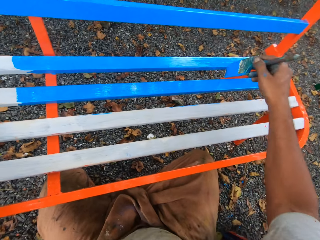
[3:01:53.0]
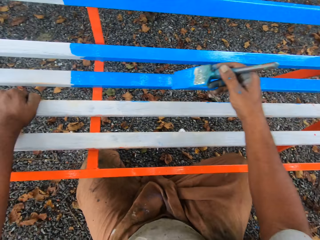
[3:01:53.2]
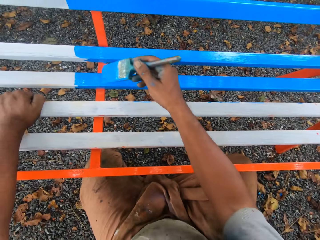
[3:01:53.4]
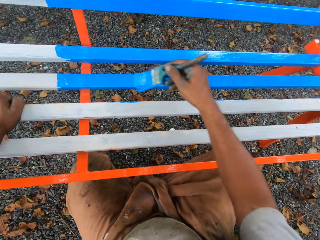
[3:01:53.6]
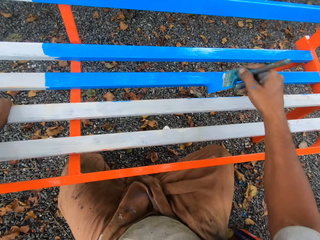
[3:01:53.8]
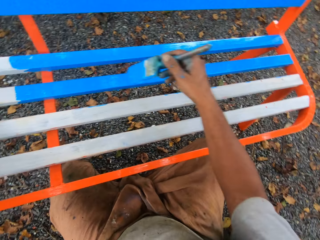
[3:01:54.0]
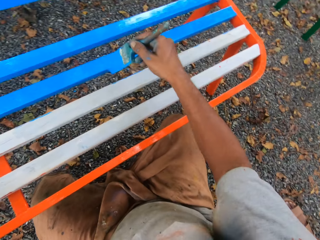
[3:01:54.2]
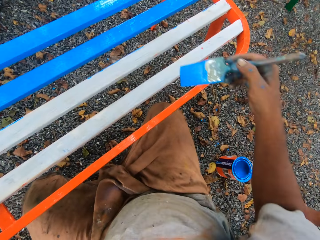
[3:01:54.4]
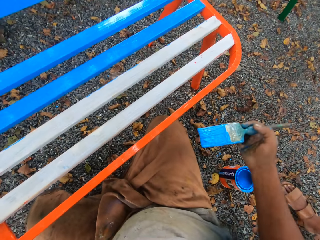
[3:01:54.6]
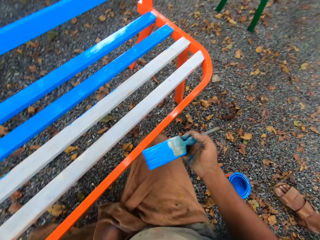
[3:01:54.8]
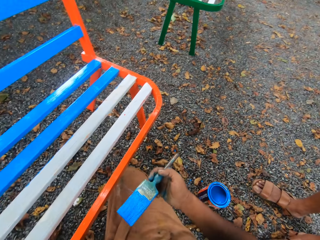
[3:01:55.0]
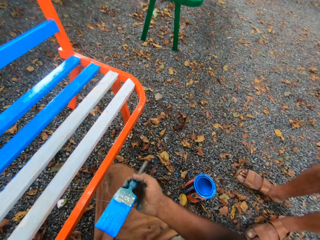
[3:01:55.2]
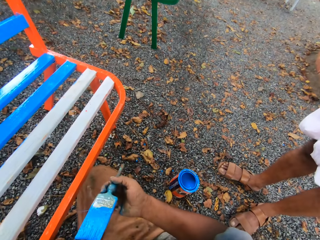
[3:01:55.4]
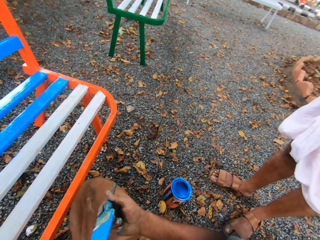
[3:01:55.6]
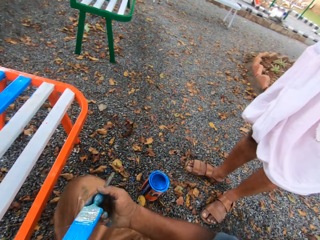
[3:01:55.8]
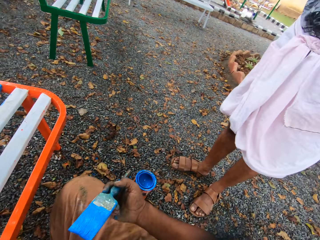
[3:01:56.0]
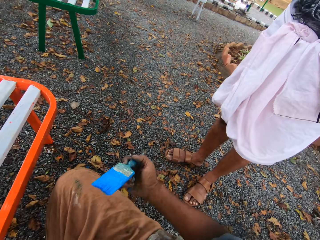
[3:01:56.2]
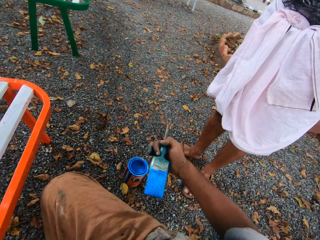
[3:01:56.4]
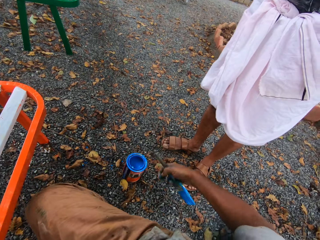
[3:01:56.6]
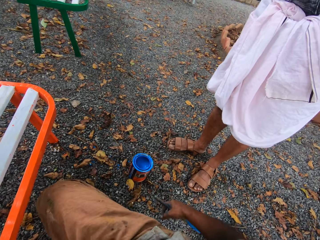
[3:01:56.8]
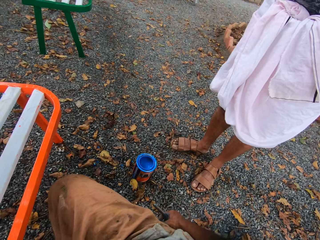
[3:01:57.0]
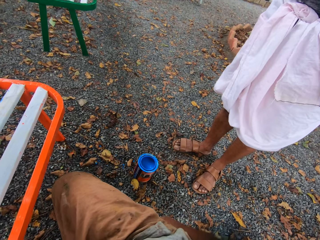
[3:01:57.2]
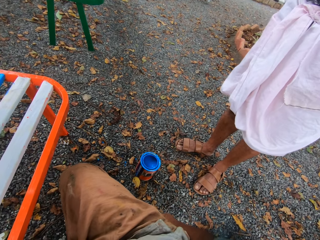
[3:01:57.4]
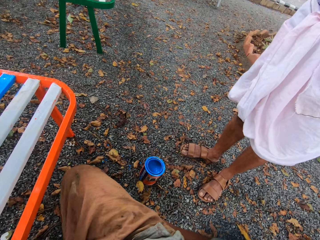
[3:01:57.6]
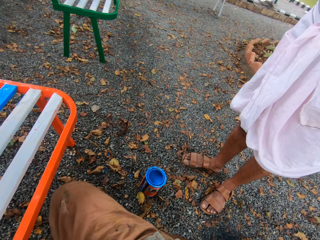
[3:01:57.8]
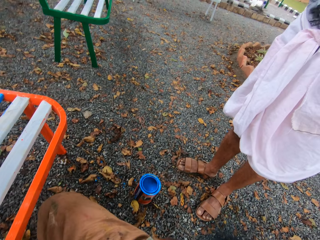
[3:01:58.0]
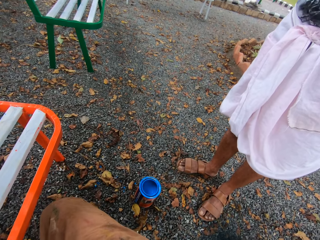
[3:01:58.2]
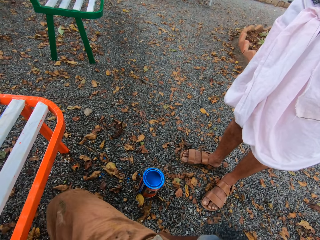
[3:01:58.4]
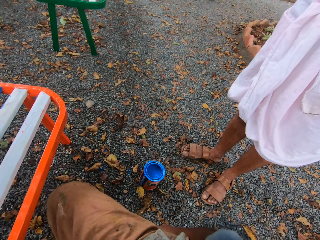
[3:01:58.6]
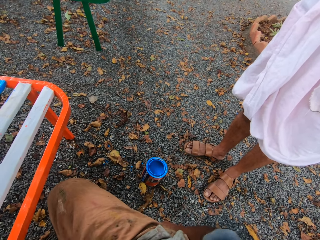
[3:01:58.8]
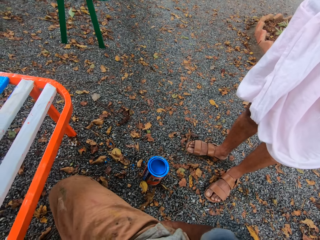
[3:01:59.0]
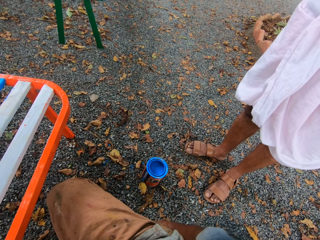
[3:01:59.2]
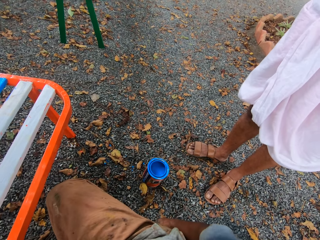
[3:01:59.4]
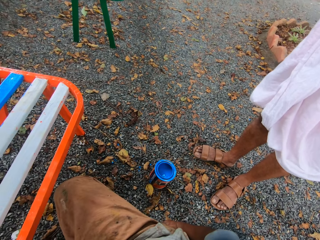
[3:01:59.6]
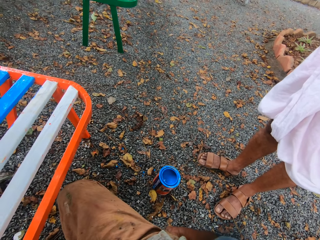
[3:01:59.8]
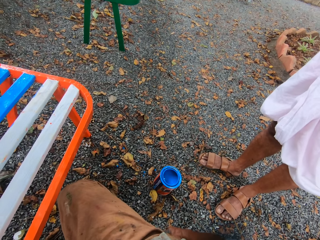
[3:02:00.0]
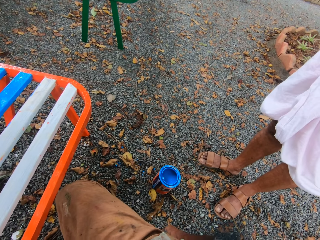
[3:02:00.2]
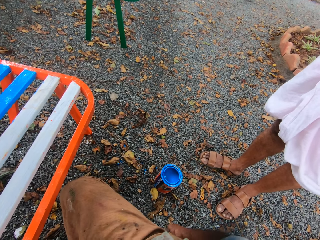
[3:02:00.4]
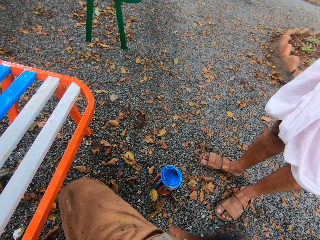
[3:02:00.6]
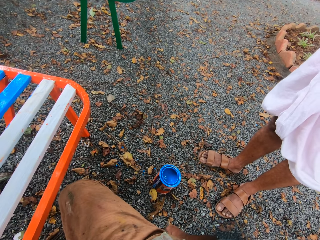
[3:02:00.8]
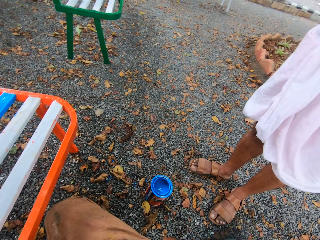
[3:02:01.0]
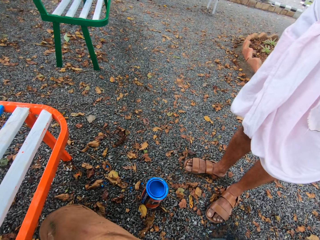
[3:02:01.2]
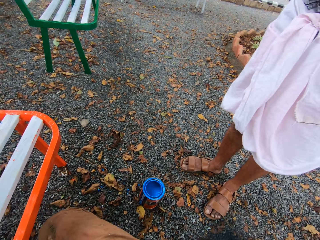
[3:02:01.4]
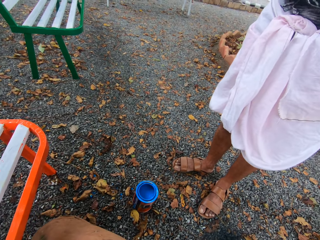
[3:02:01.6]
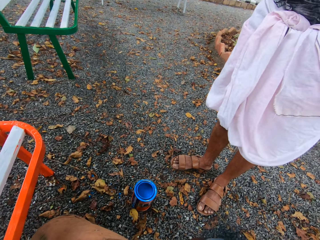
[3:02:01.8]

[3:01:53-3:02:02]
A person stands beside the camera wearer. The camera wearer removes a paint brush from a bench. He puts the right hand holding the paint brush behind him.

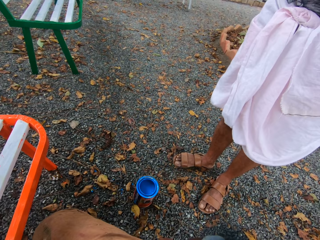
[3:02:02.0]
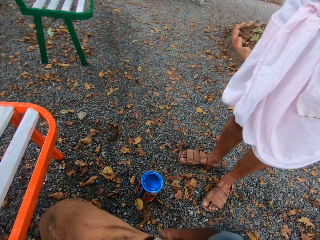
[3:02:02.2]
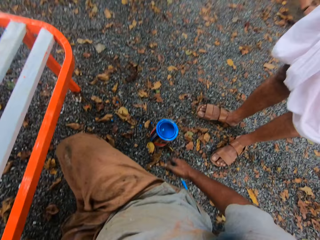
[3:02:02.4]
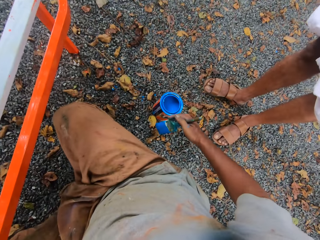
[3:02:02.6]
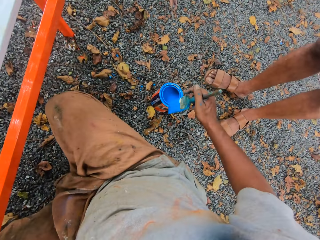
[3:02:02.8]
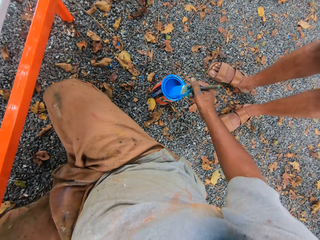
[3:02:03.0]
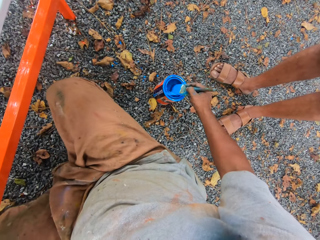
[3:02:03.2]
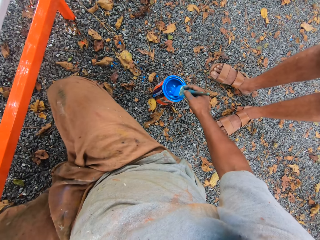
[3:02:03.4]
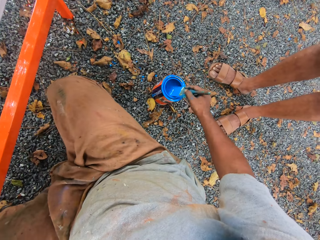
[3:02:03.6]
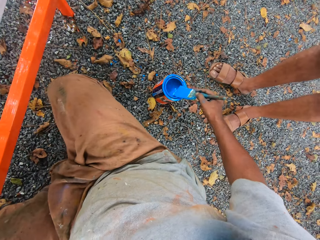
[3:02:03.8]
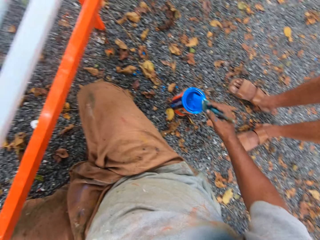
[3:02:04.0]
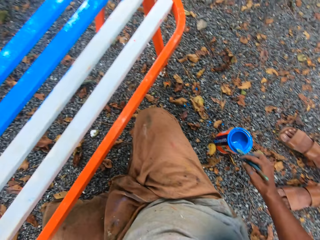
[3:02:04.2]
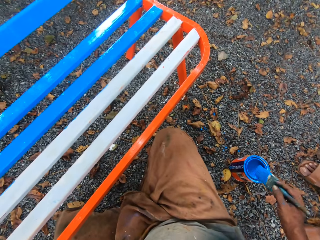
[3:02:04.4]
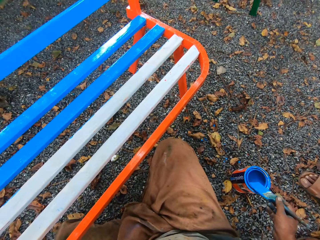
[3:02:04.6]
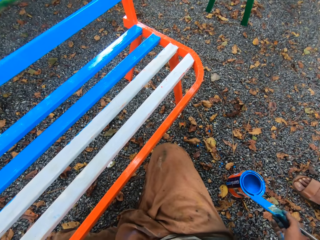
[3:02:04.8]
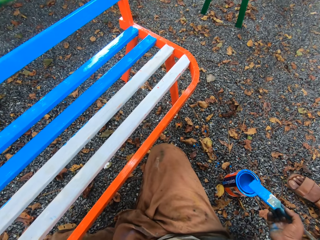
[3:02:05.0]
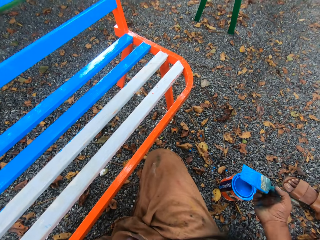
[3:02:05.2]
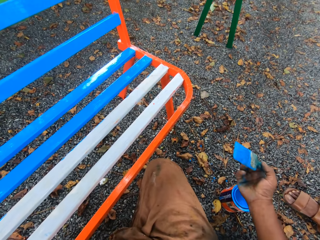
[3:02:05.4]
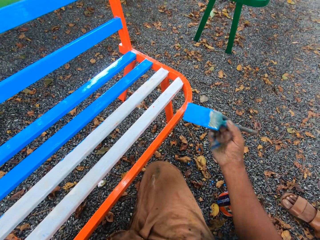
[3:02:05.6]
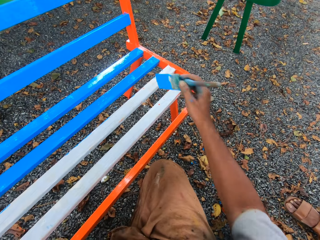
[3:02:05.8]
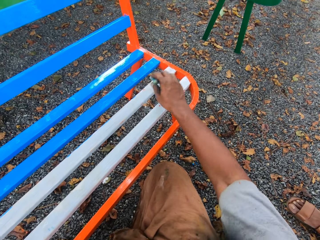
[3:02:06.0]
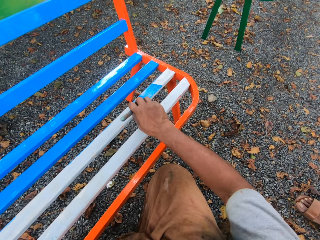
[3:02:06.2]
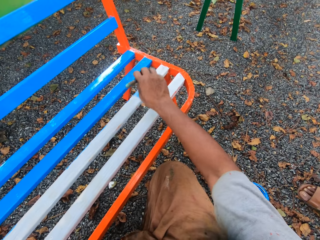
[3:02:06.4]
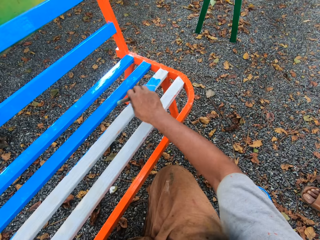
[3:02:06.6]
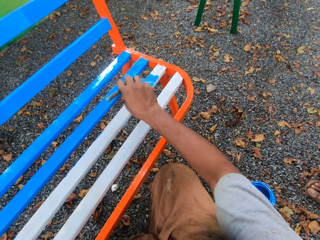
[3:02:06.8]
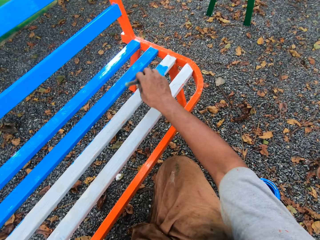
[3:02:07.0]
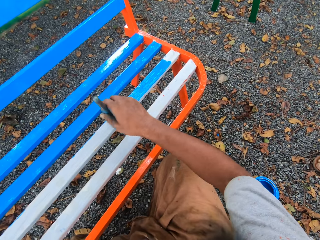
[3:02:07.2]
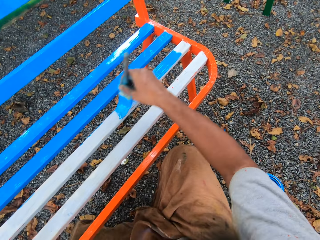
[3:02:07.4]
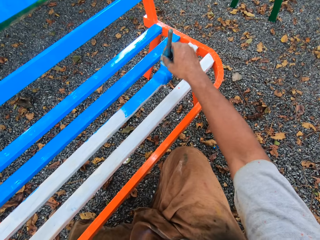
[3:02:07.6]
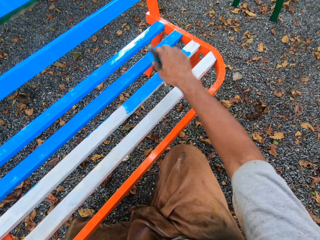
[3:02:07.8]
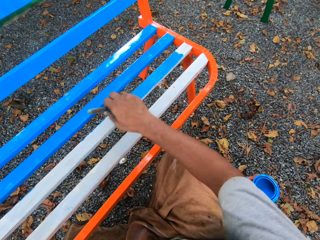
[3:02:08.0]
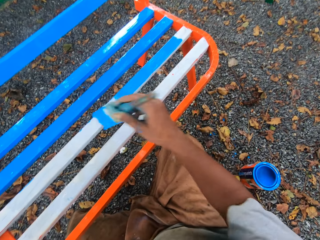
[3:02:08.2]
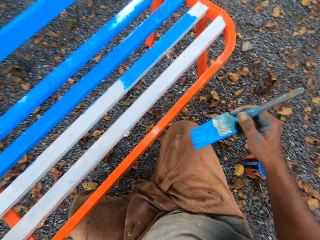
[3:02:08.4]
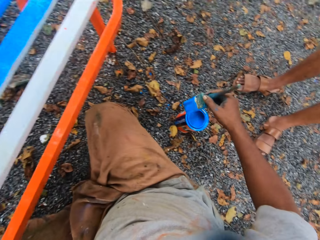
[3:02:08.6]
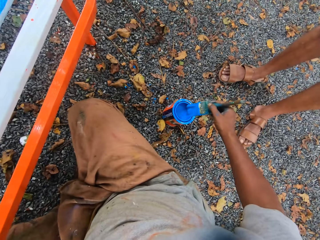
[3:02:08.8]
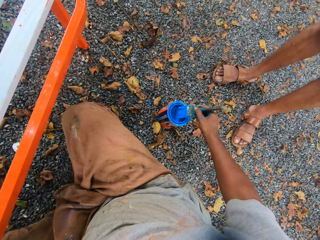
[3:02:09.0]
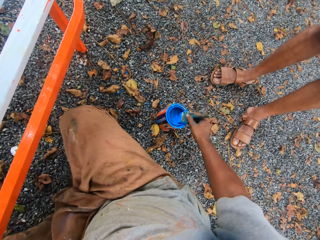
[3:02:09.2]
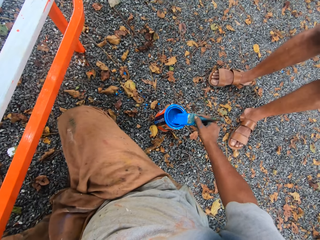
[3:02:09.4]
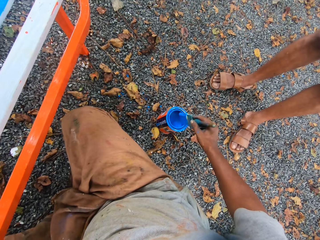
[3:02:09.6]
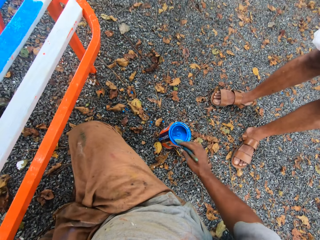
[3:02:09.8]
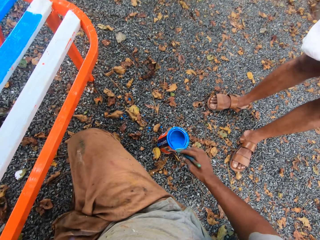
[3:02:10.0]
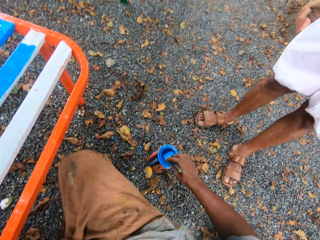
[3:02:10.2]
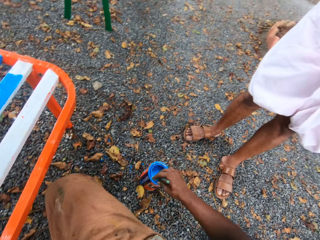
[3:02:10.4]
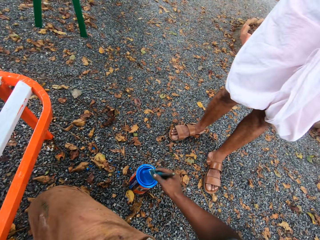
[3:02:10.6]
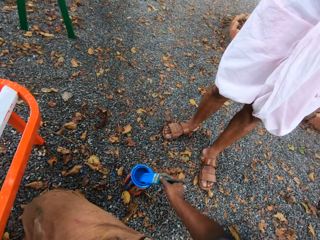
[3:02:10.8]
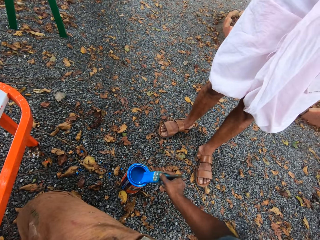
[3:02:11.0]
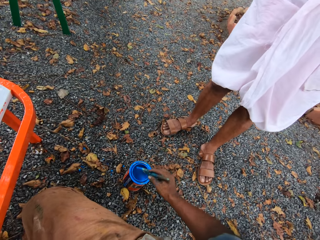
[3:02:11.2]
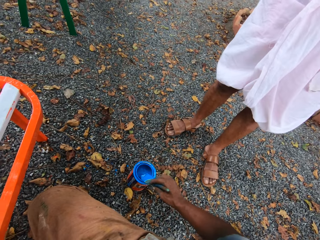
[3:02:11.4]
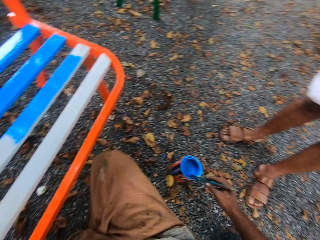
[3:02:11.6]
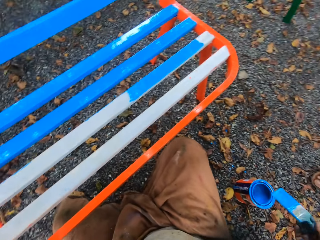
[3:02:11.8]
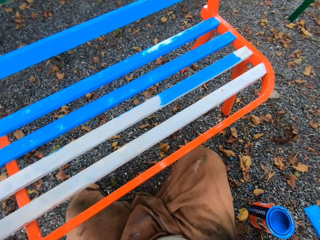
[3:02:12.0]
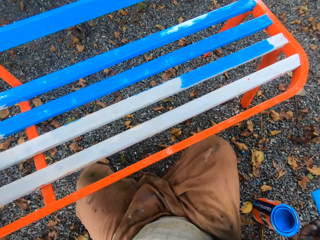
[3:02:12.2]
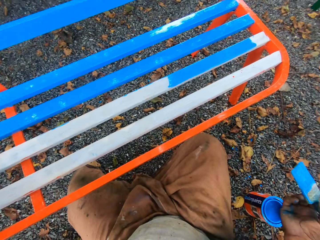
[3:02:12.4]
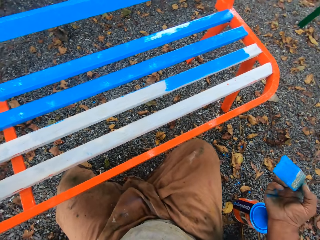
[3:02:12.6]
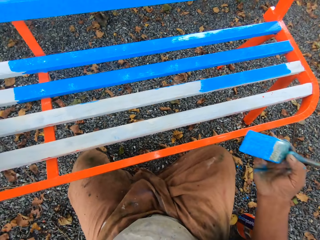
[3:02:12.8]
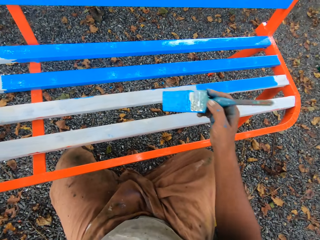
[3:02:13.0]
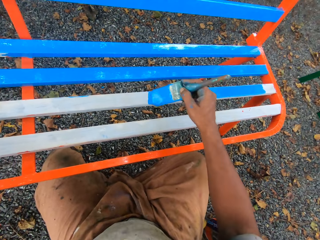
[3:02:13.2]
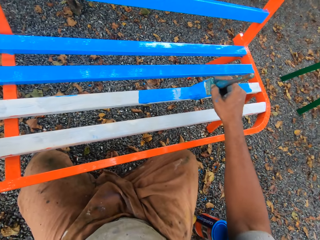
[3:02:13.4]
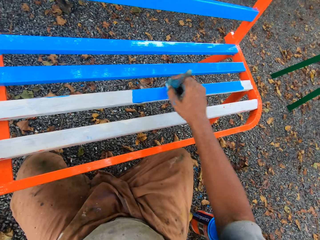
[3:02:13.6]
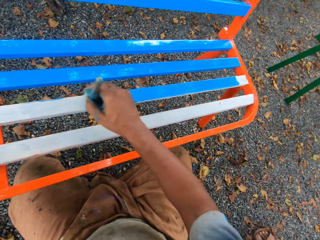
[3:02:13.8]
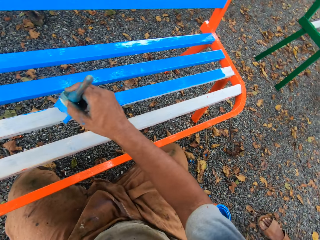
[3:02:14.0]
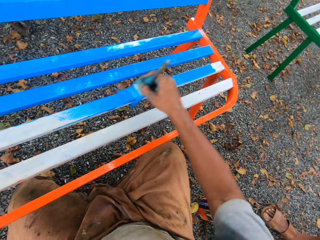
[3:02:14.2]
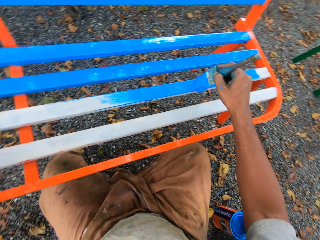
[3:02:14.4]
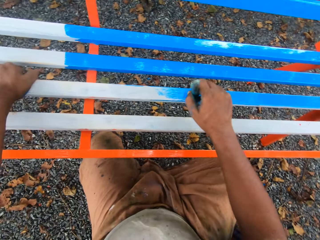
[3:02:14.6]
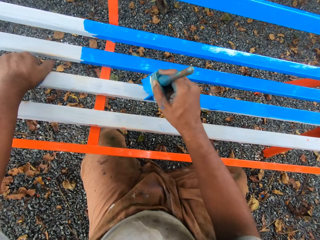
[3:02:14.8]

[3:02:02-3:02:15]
The camera wearer converses with a man. They dip the paint brush in a paint can or paint container. They clean the paint brush with the mouth of the paint container. They squeeze the paint brush. They remove the paint brush from the paint can. They paint the metal bench. The man stands beside the camera wearer. The camera wearer removes the paint brush from the bench. They dip the paint brush in the paint can. They clean the paint brush with the mouth of the paint container. They squeeze the paint brush. They converse with the man. They remove the paint brush from the paint can. They paint the metal bench.
